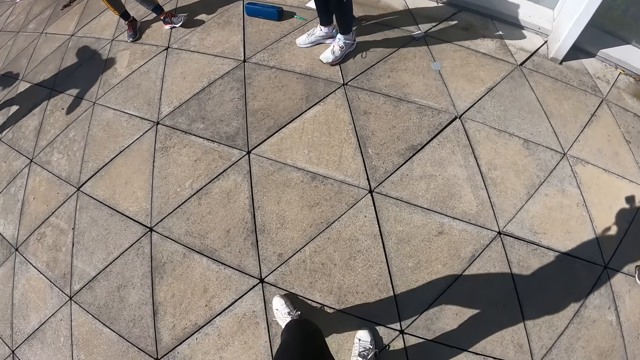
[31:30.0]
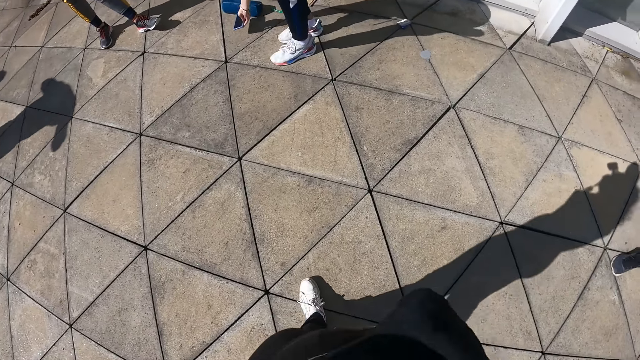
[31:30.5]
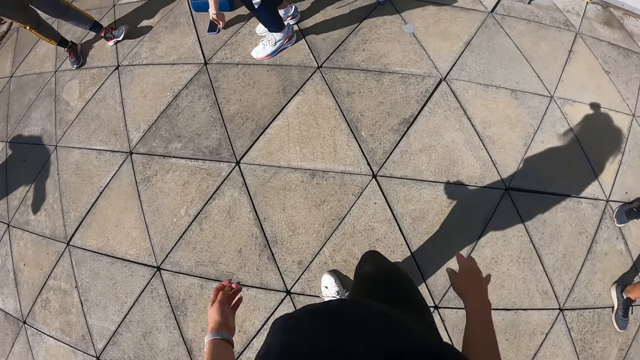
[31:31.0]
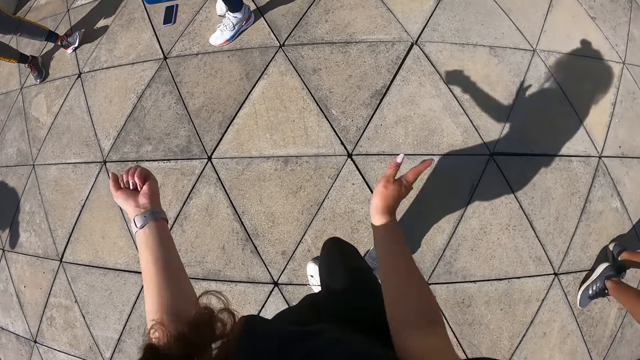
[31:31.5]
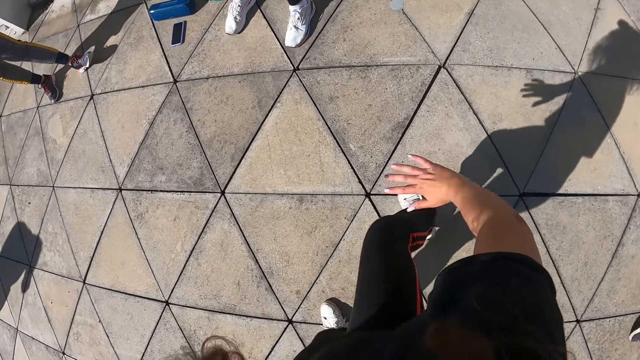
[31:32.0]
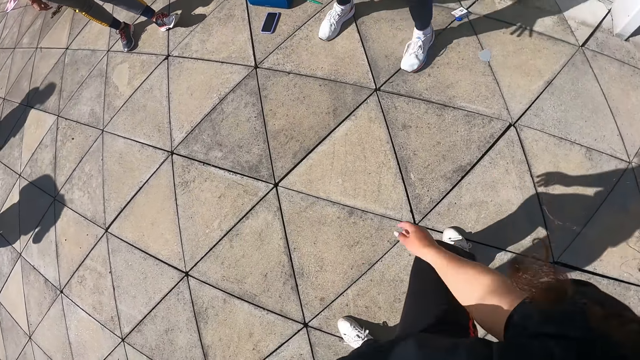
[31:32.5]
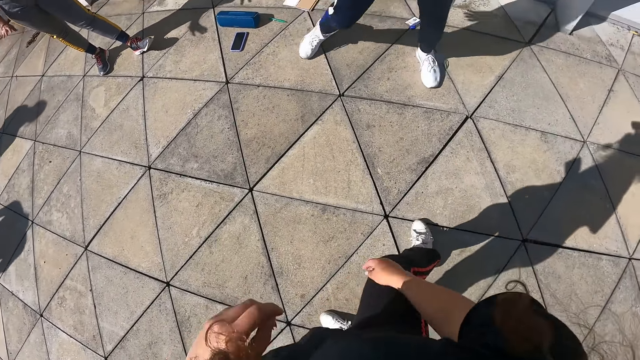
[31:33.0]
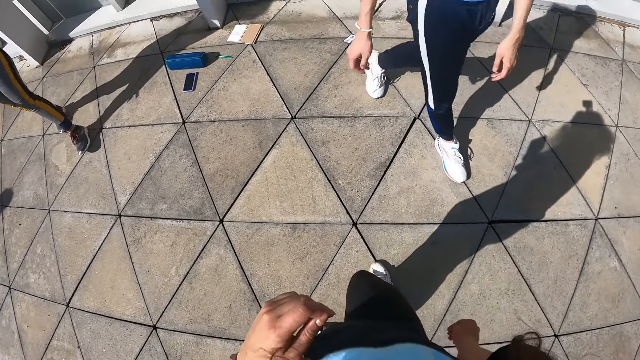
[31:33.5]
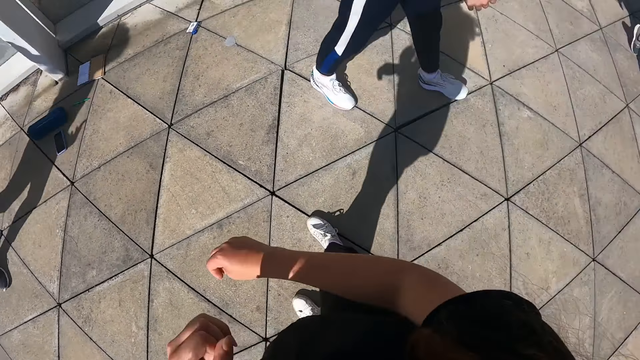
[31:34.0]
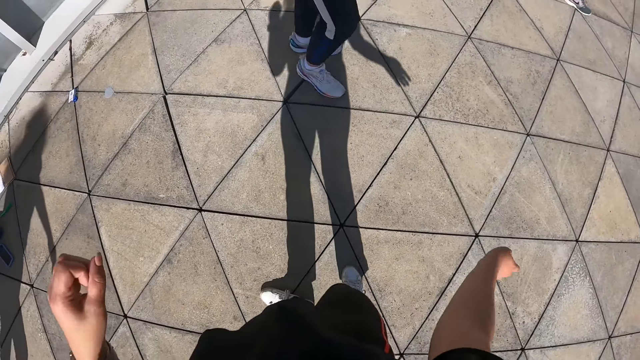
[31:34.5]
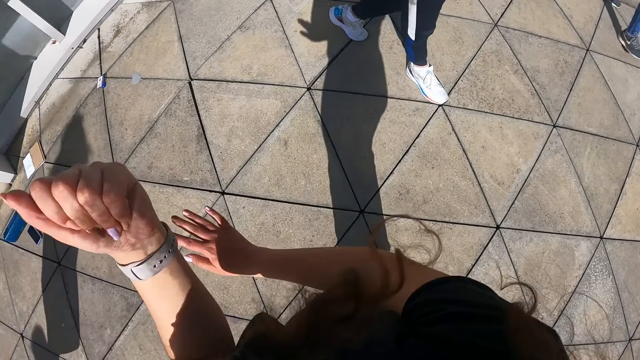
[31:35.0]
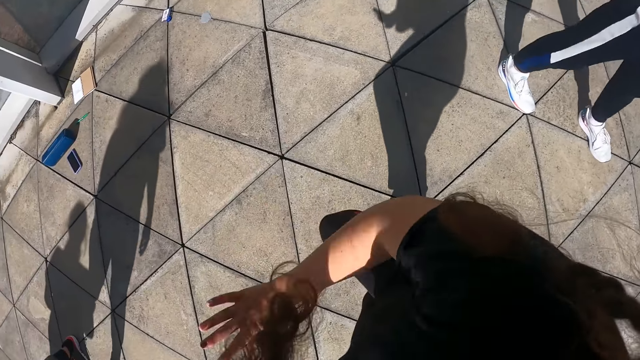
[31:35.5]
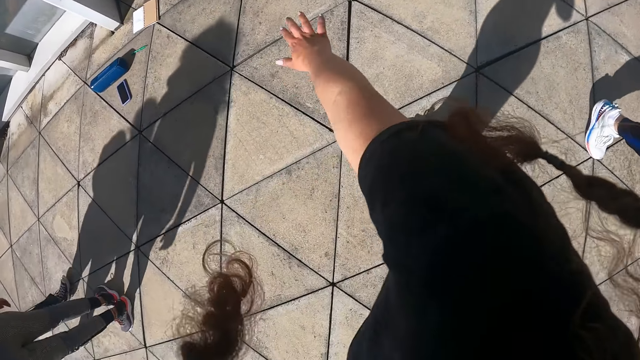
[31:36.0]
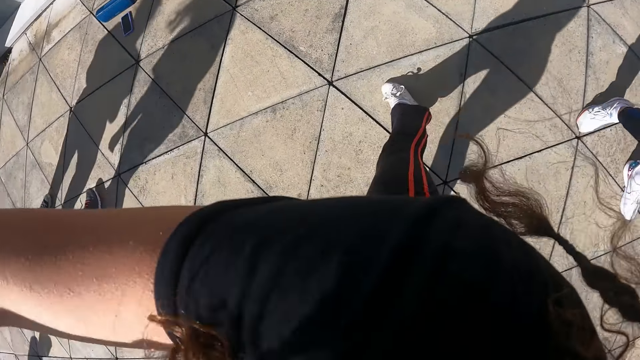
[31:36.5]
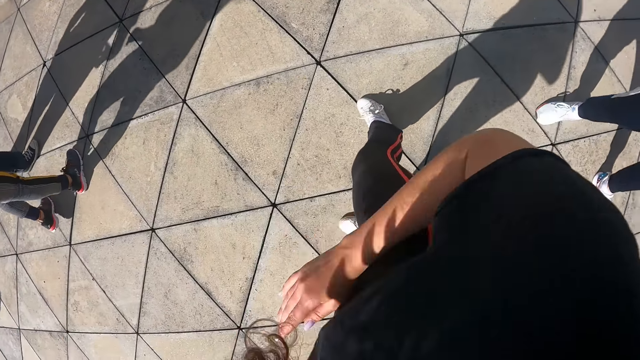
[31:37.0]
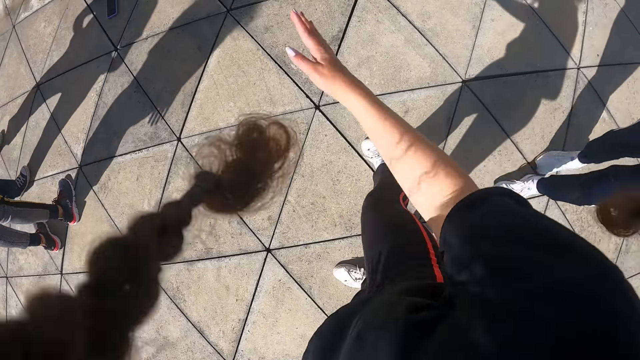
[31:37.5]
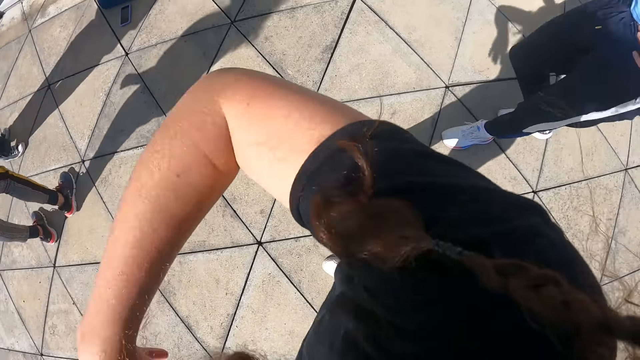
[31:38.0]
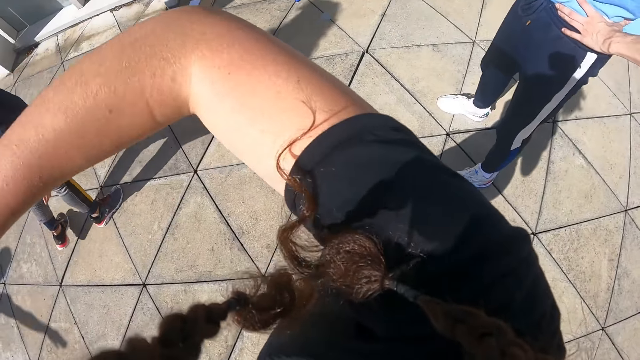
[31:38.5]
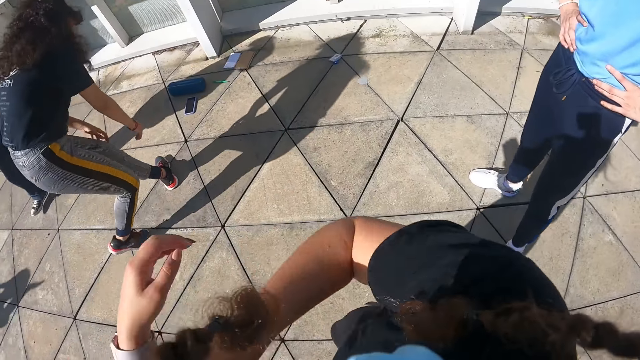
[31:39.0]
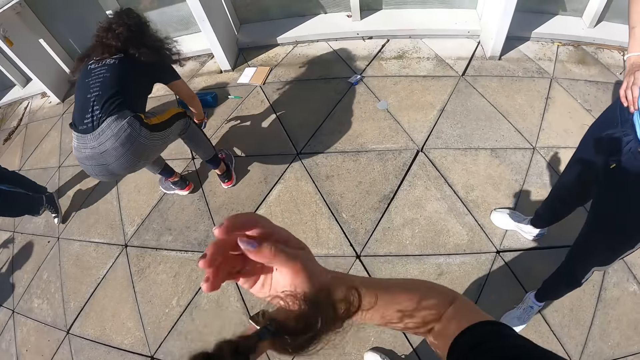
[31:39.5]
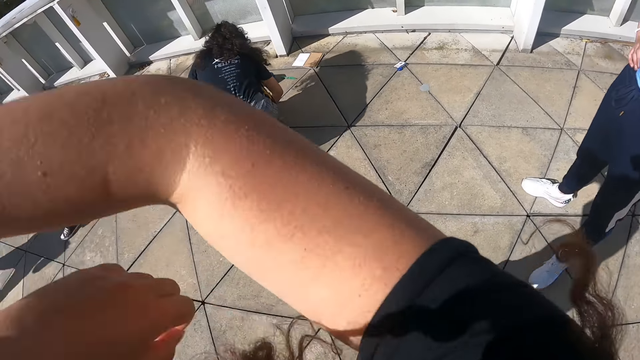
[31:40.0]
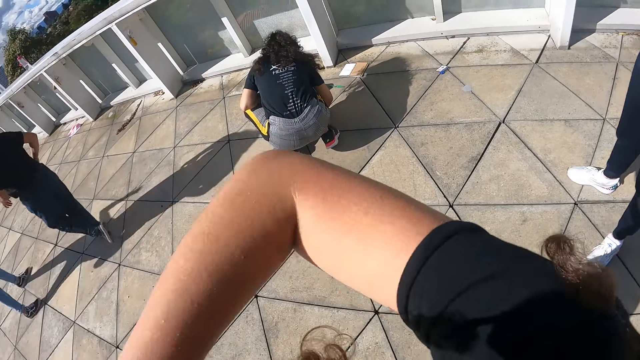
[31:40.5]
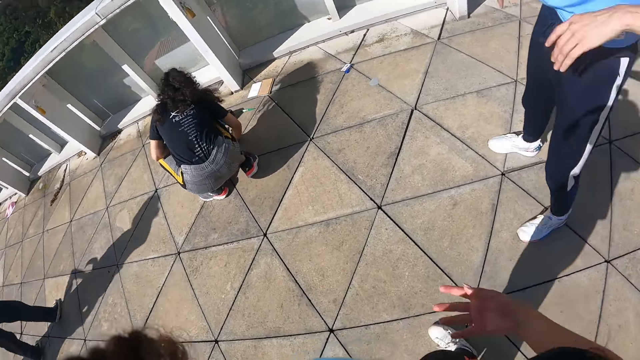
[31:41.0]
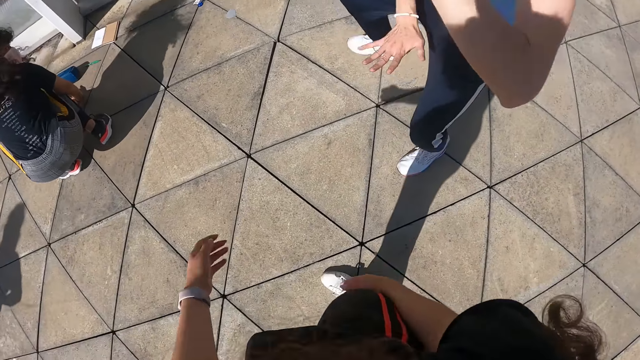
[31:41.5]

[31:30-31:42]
The camera wearer dances with the group of people. They dance in a compound.

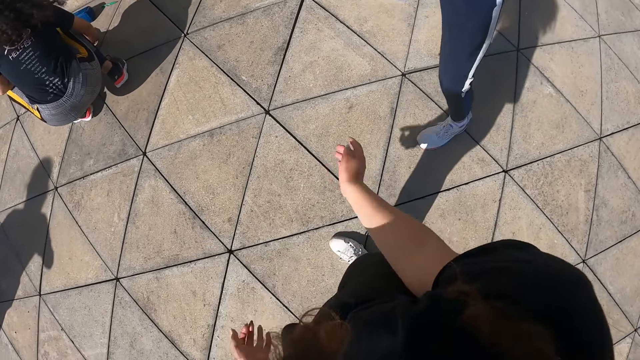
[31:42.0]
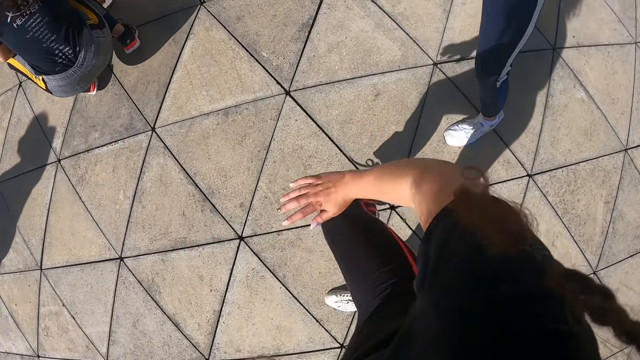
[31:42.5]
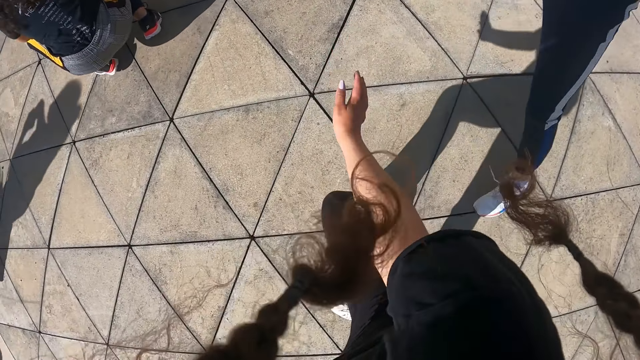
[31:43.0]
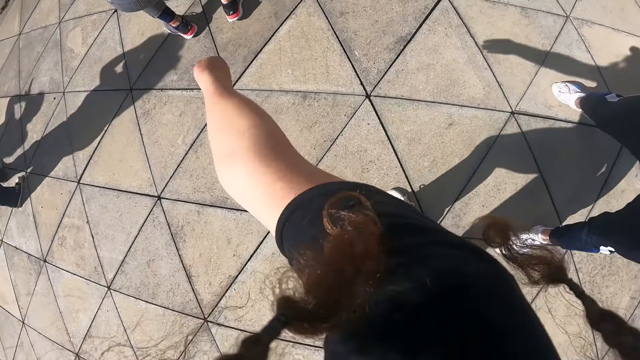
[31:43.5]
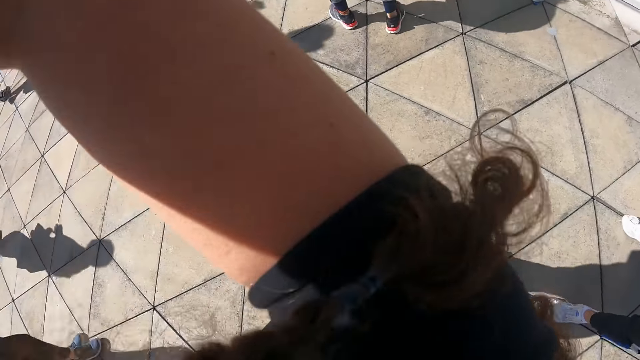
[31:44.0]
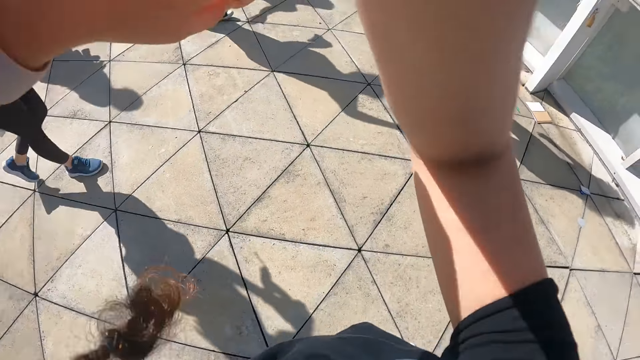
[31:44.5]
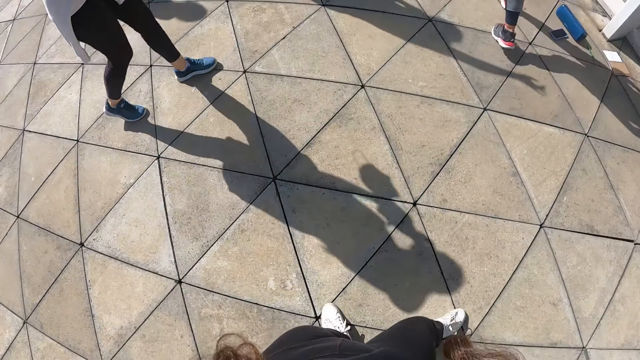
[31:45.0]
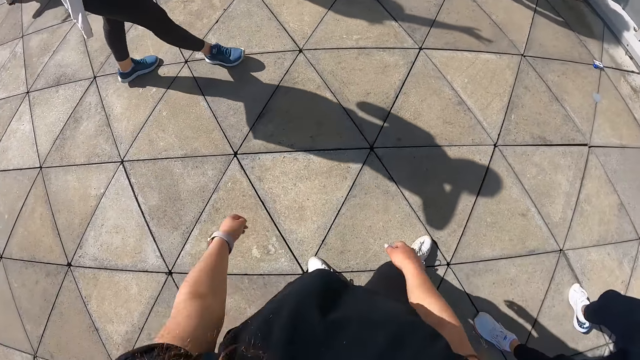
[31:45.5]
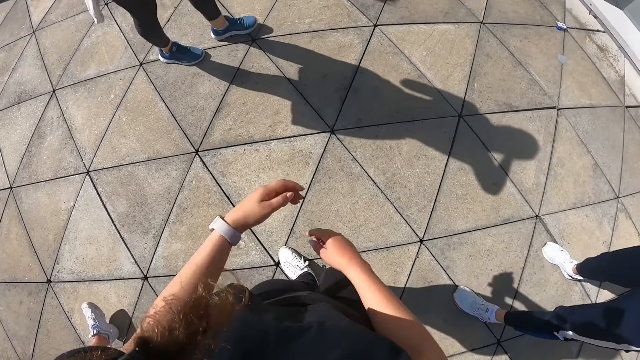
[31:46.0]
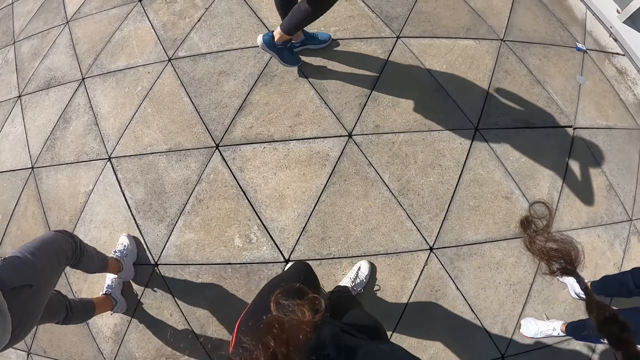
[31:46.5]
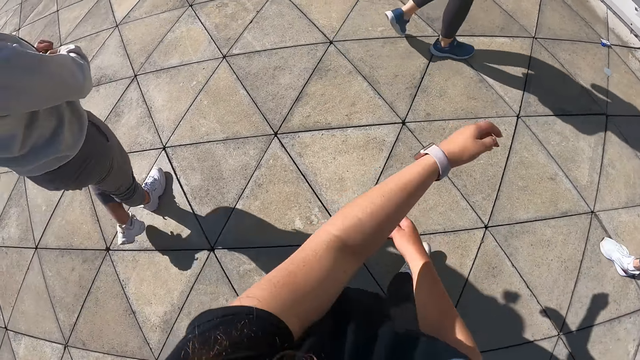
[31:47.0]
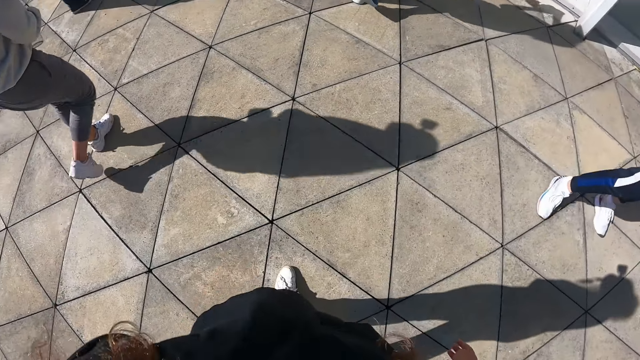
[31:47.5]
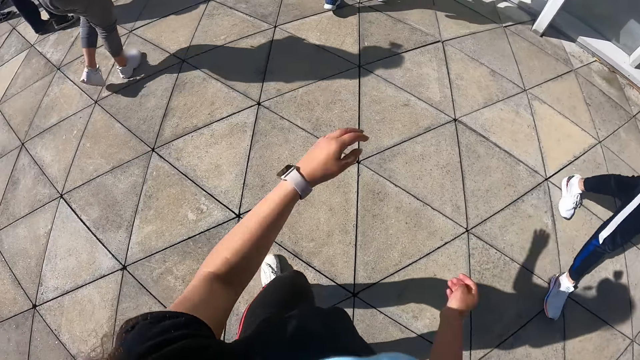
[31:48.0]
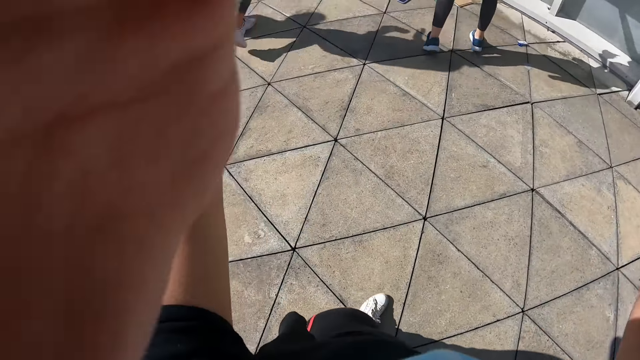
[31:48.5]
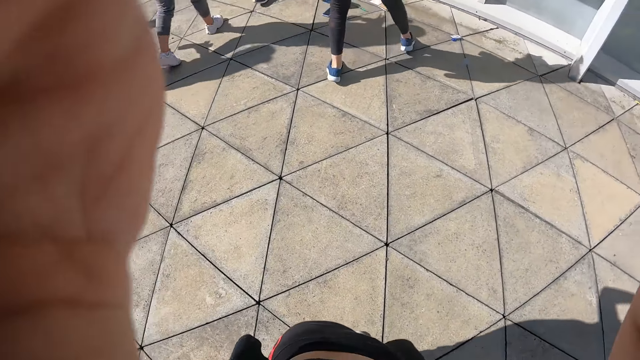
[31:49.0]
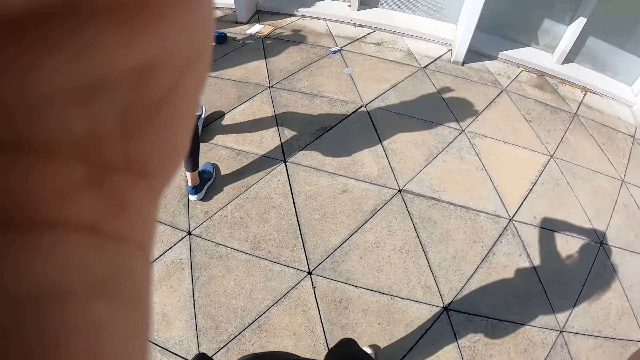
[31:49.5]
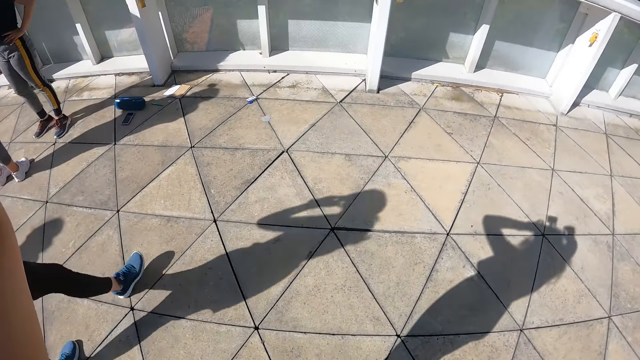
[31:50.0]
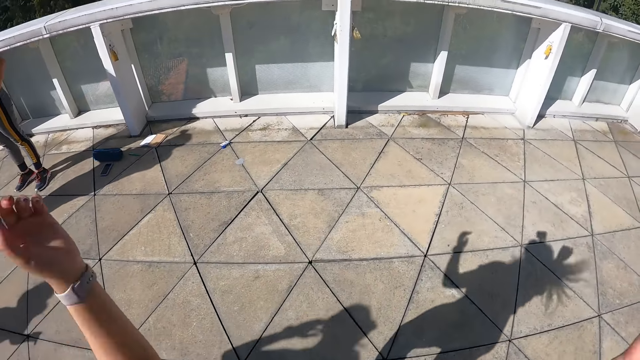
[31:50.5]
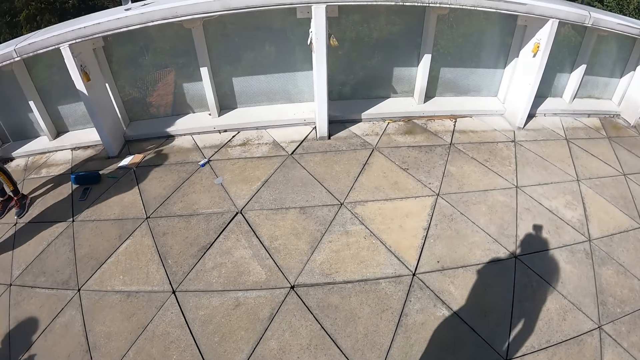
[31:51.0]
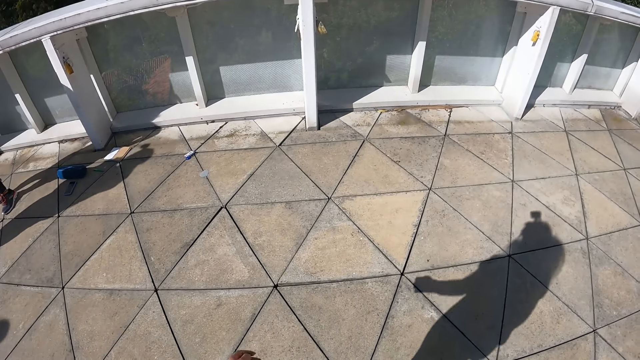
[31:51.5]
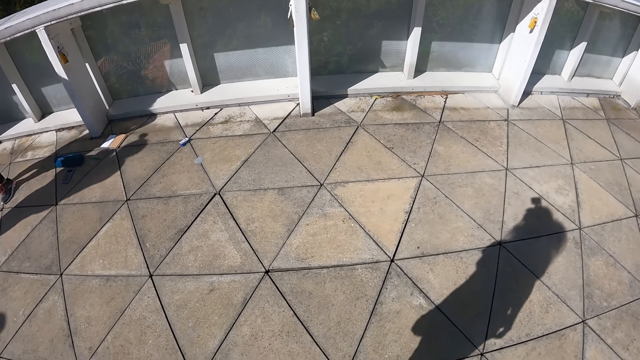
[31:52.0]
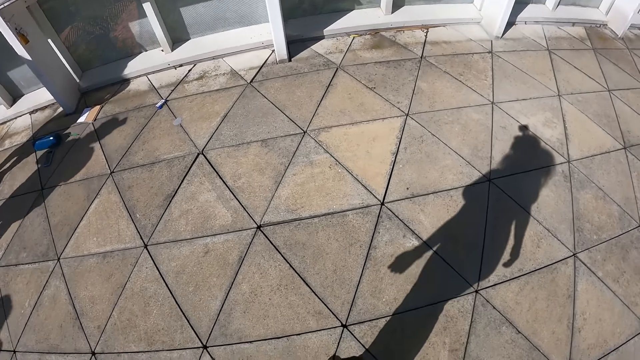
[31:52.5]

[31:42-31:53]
The camera wearer fixes the camera.
